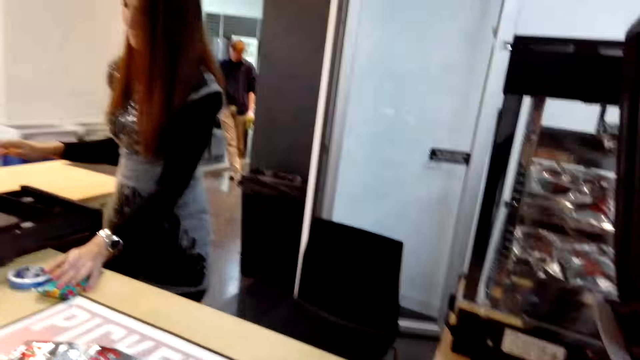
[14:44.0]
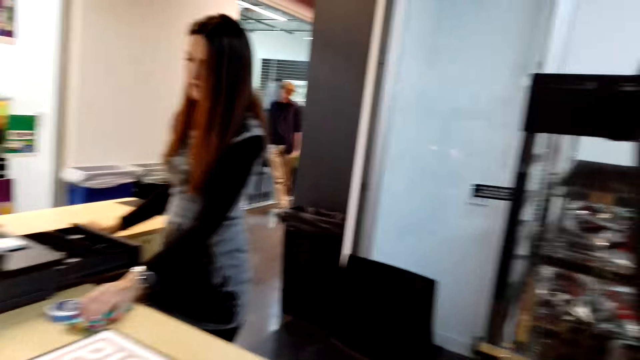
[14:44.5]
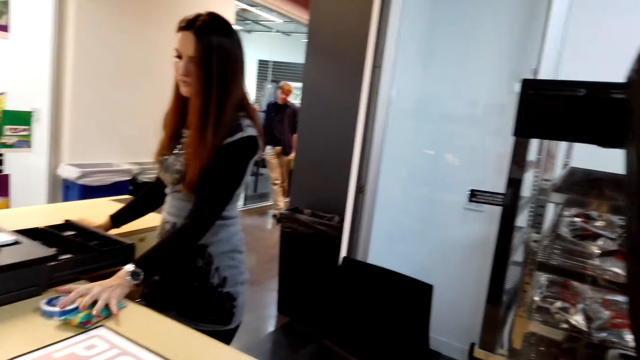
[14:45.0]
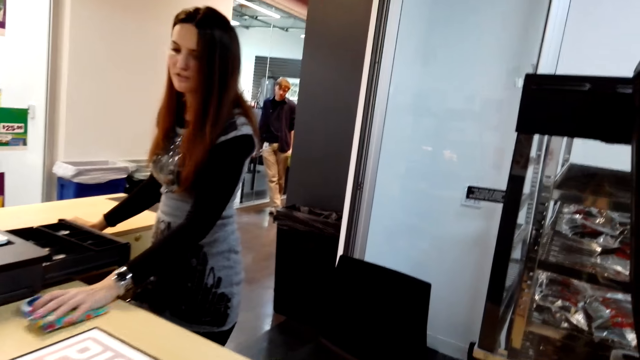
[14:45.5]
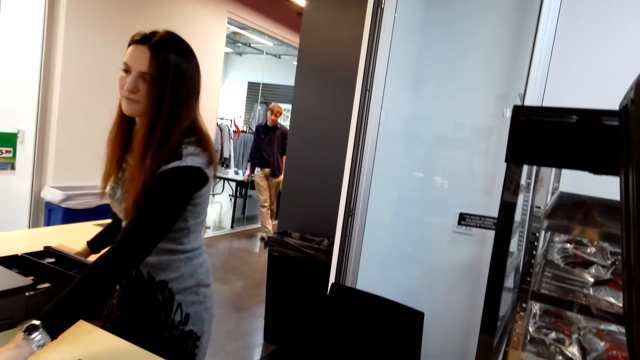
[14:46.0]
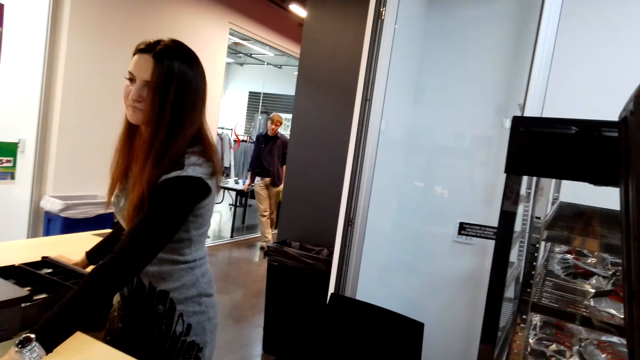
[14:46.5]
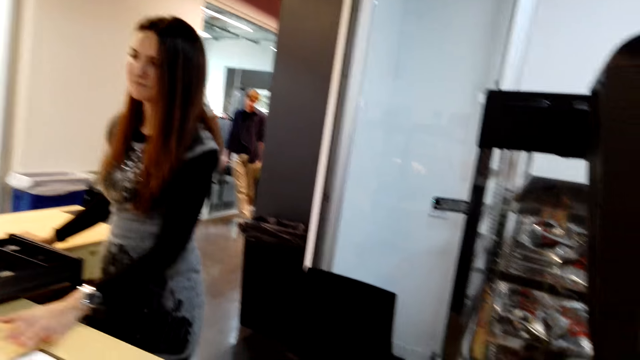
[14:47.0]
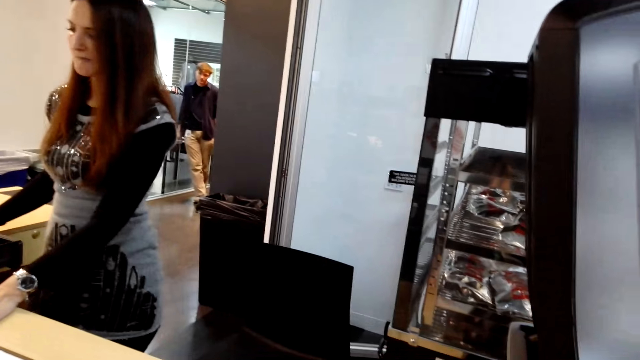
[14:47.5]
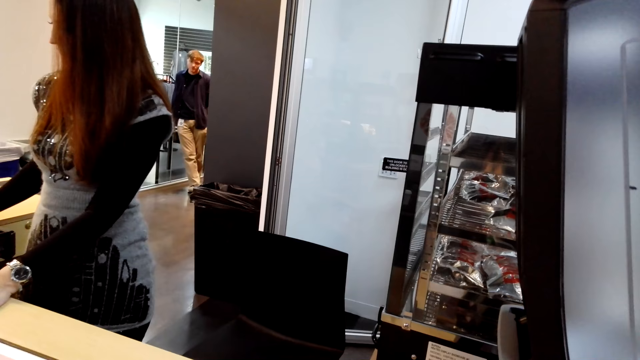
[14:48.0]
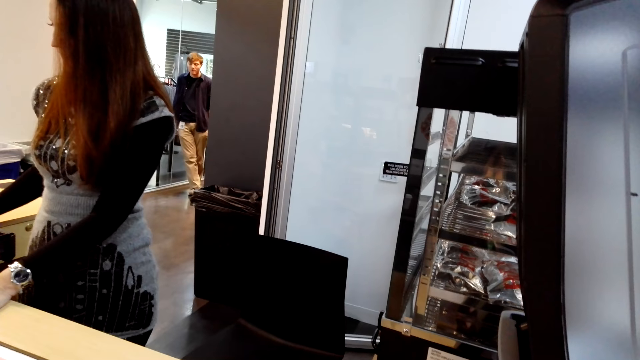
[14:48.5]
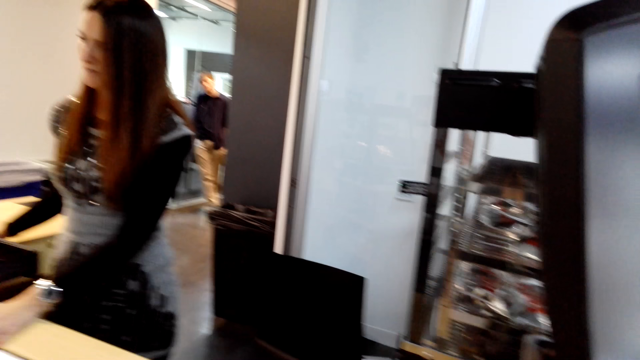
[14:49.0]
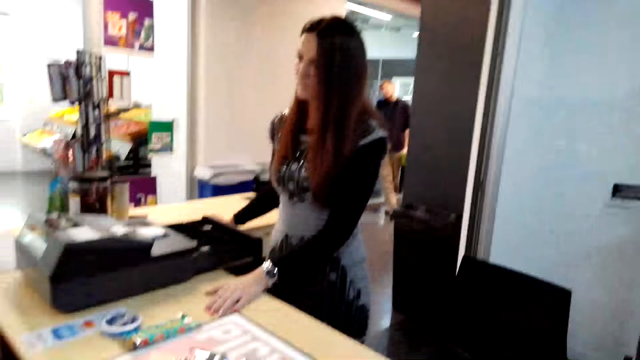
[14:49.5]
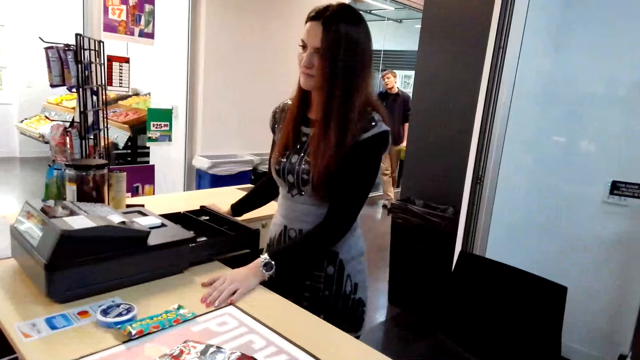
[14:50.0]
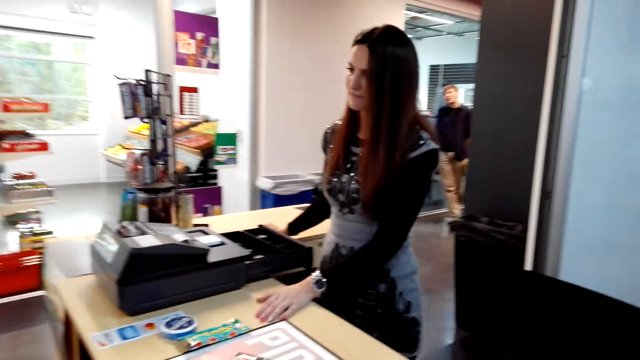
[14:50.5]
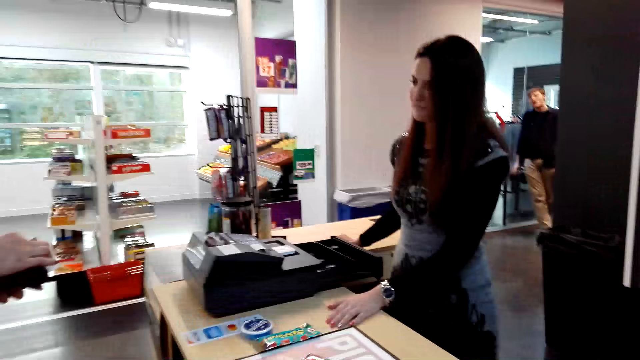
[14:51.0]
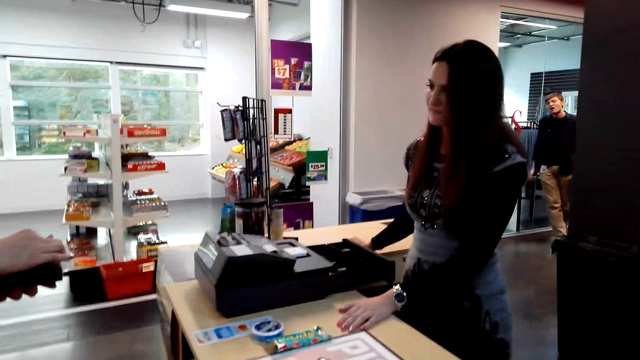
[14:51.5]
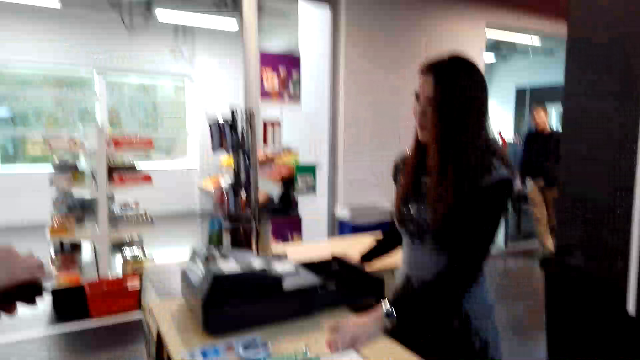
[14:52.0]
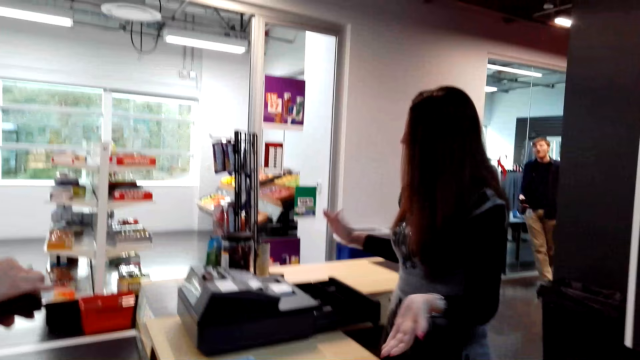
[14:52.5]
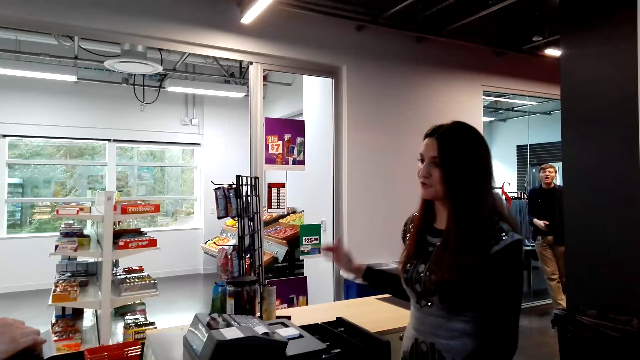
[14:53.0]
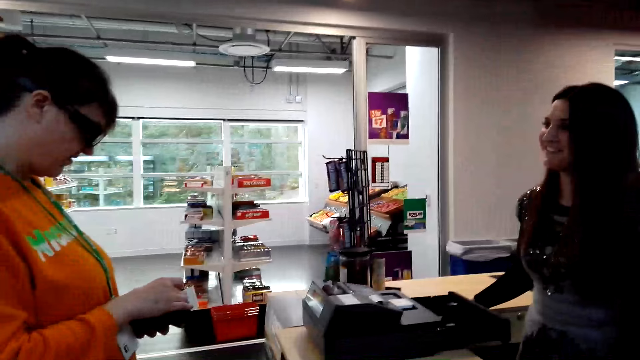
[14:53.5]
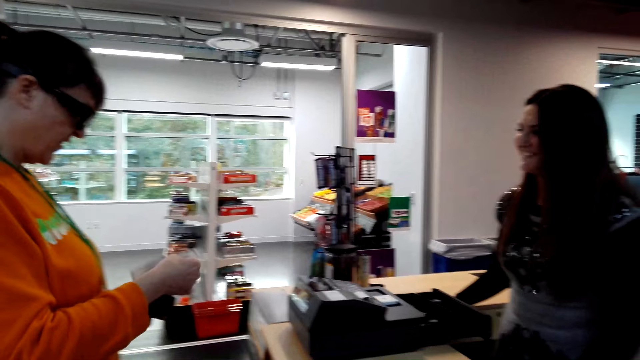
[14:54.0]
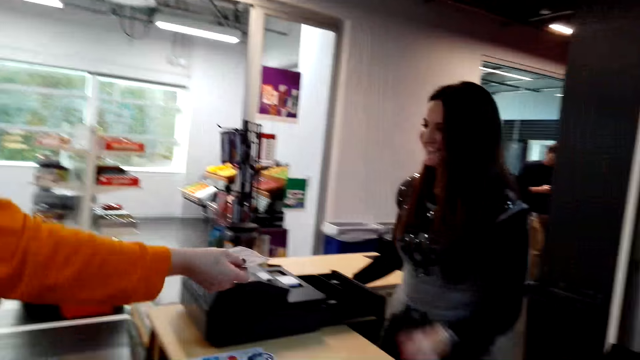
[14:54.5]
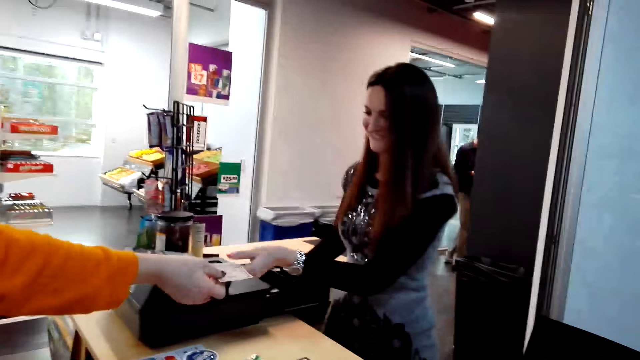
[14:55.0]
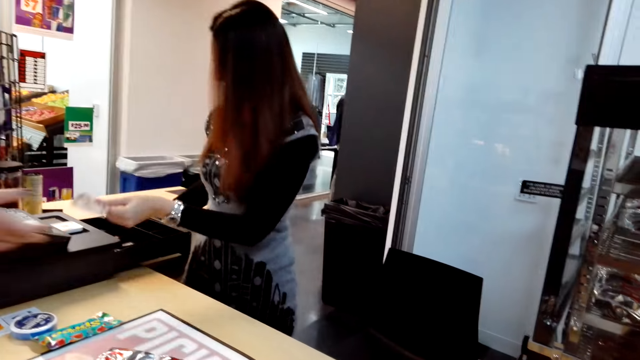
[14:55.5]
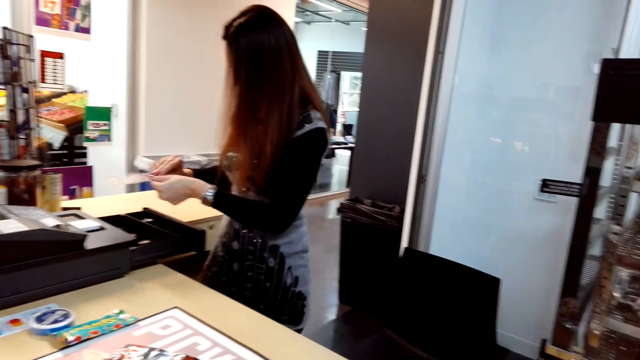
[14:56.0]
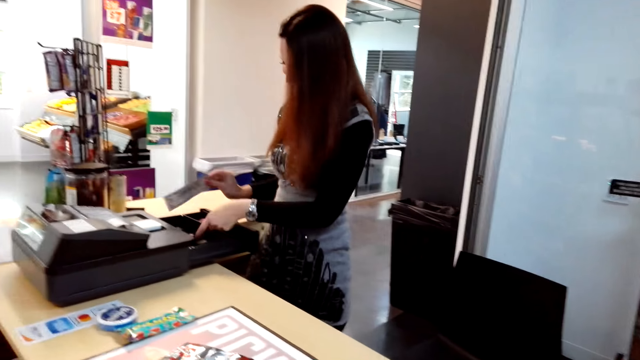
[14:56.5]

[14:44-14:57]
A woman pushes the items on the table. Another woman takes the money. The first woman lifts up her hand and puts down her hand. The other woman gives the money to the cashier. The cashier picks the money from the other woman.

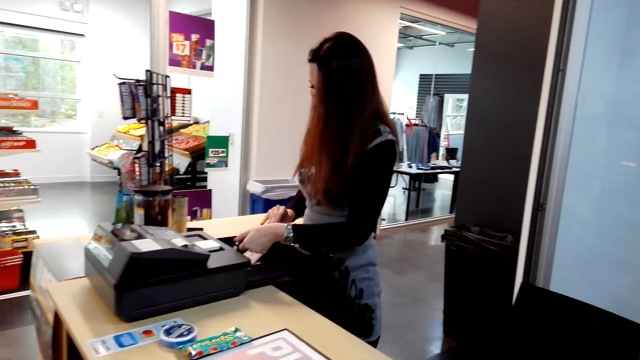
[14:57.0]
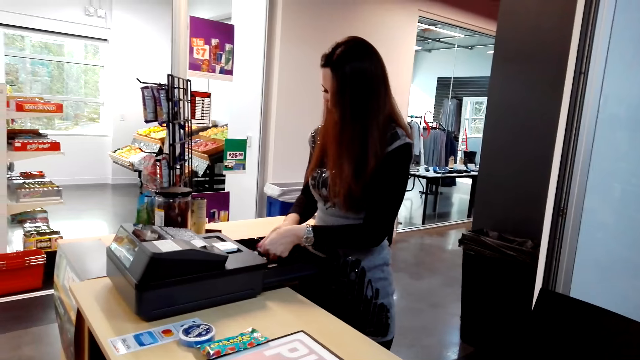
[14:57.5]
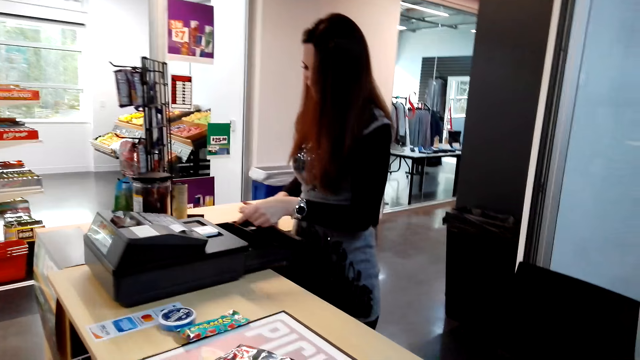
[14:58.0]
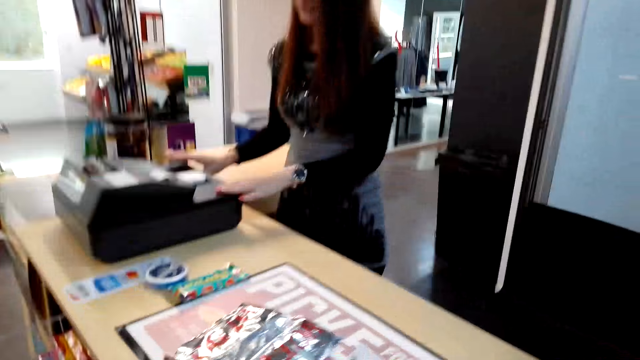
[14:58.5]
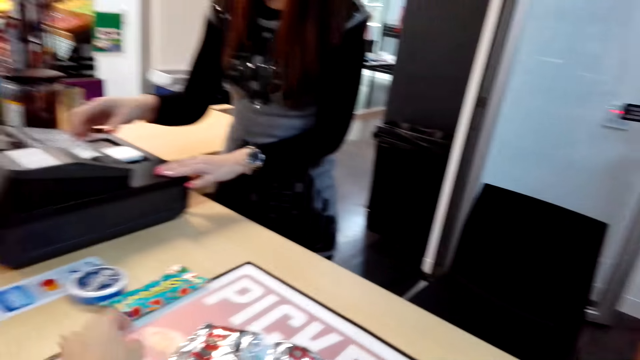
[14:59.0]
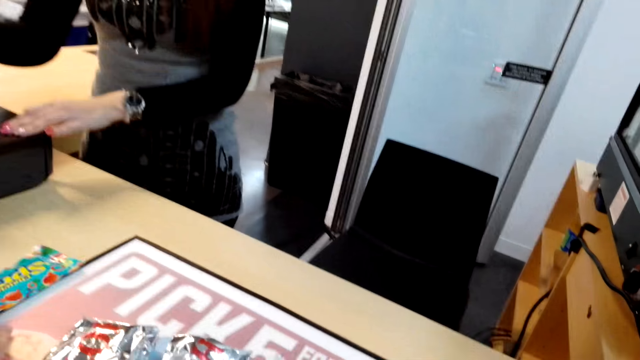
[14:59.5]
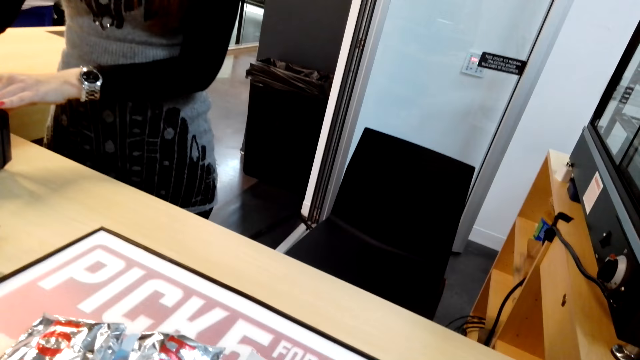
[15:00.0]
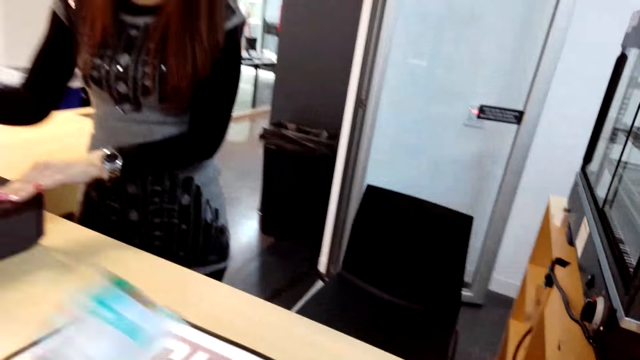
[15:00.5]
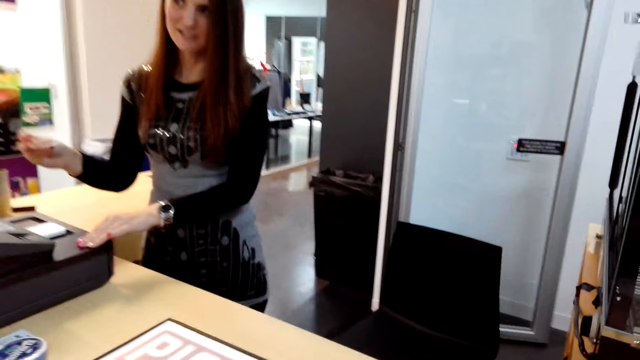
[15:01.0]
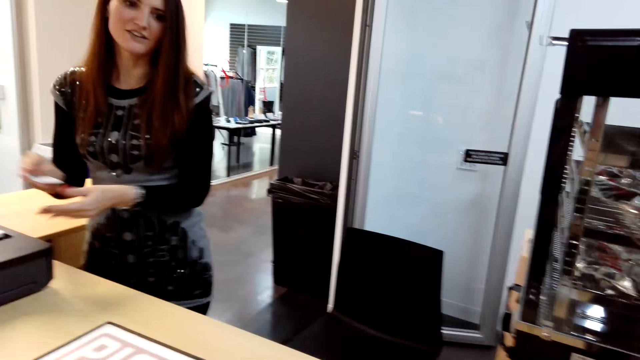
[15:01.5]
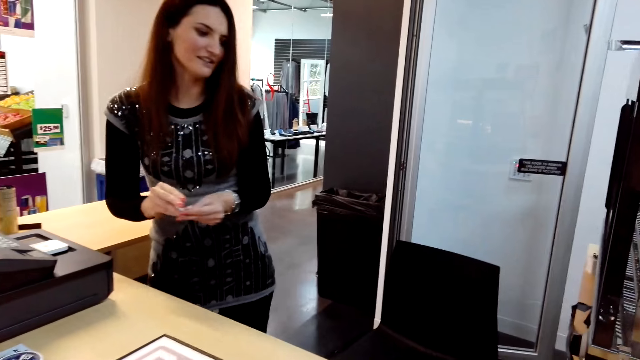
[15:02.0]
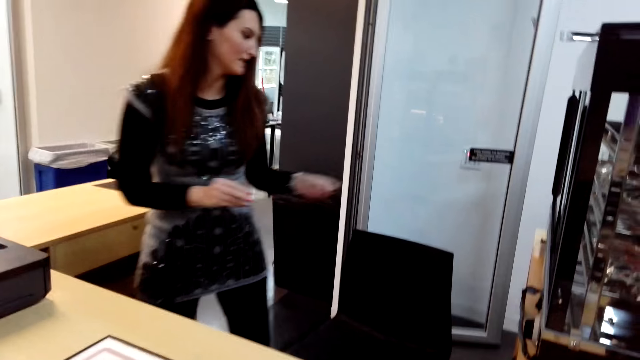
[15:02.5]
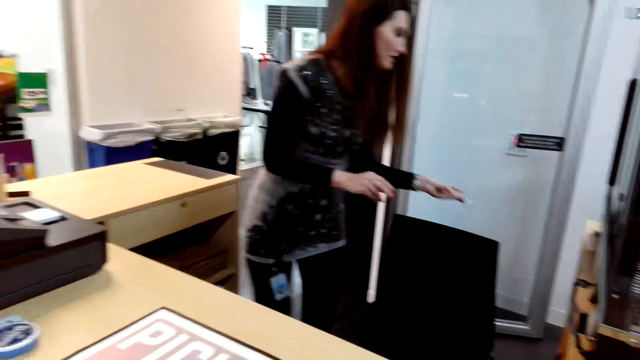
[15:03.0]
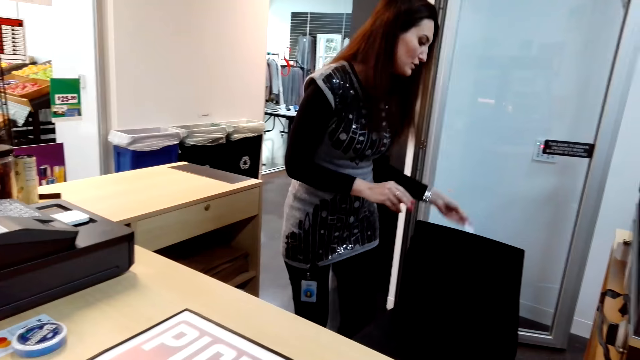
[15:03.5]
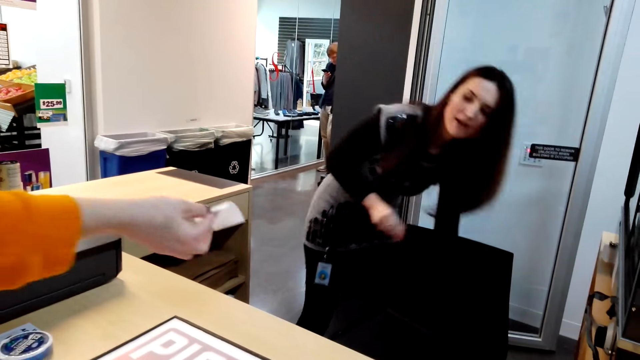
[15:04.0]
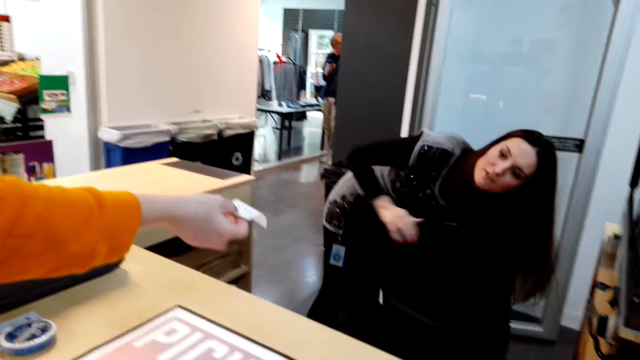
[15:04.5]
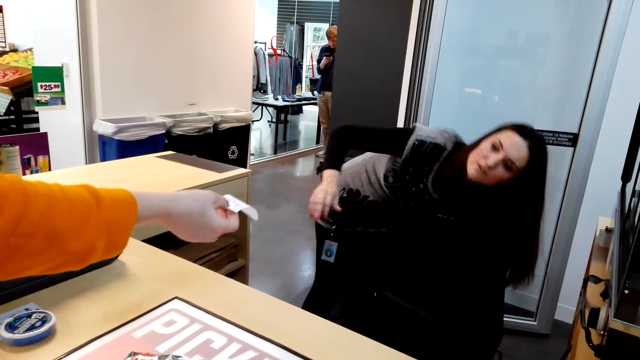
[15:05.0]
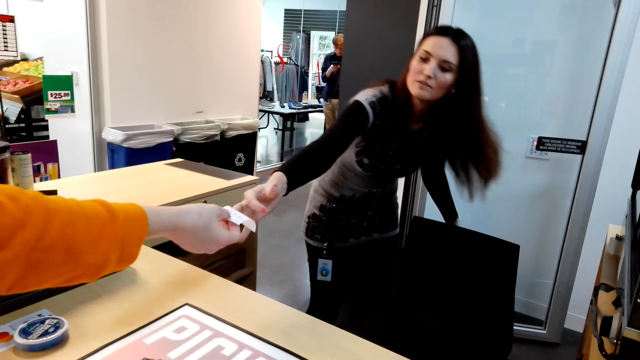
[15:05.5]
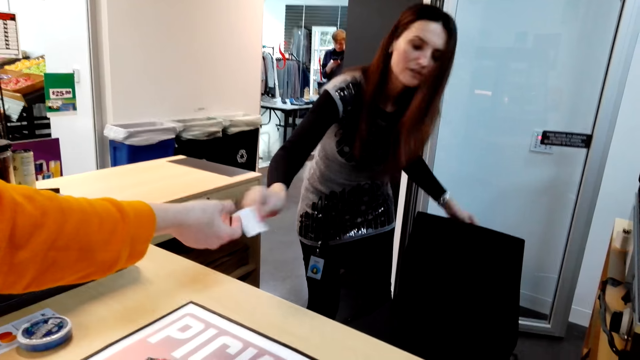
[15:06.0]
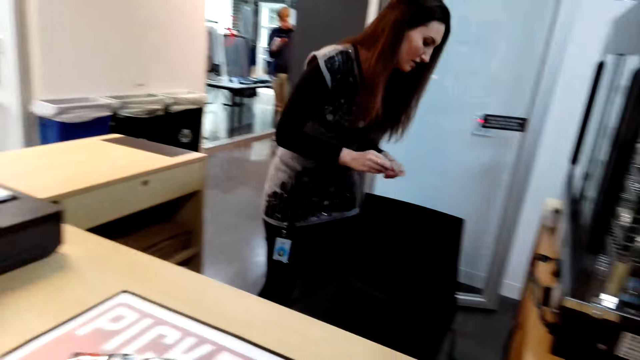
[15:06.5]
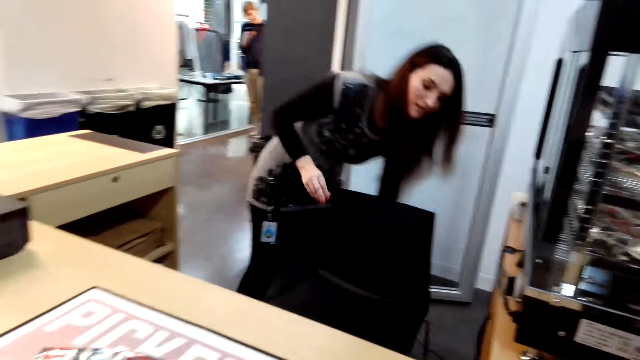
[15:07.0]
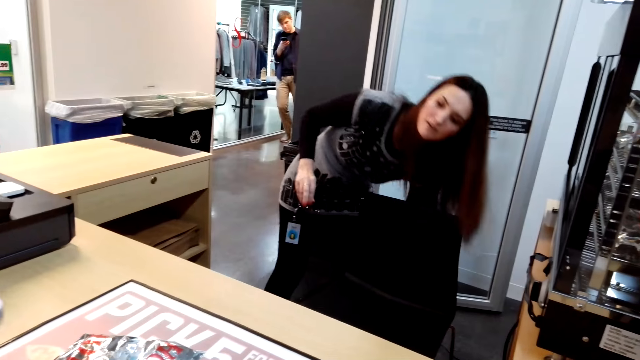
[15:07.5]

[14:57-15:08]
A woman puts the money in the drawer. The woman pushes the drawer. The woman cuts the receipt. The woman moves back a few steps. The woman puts down the receipt. The woman picks the receipt from another woman.
